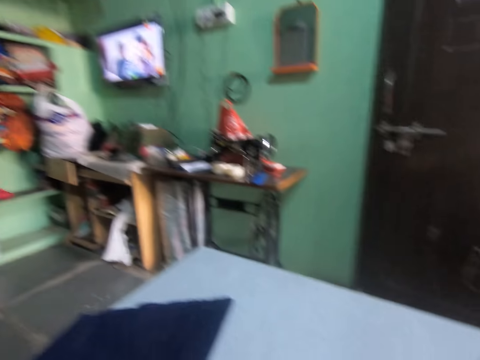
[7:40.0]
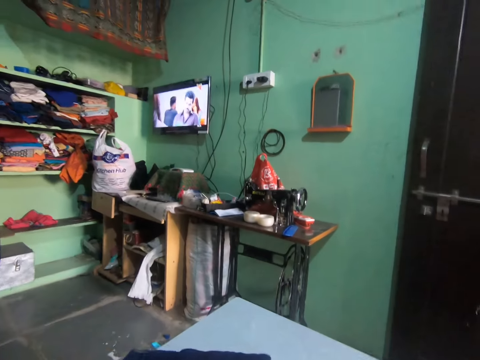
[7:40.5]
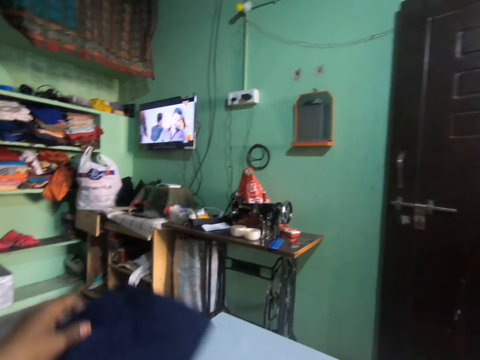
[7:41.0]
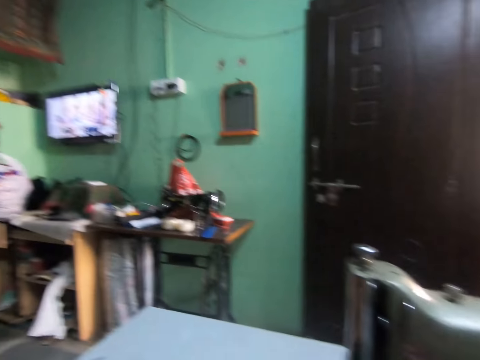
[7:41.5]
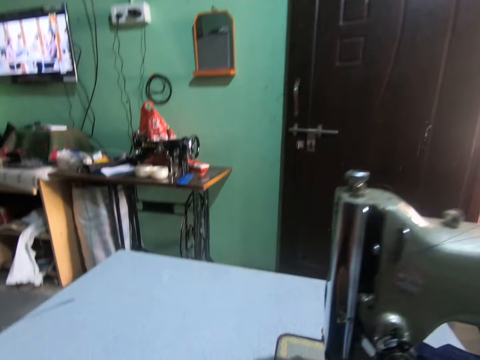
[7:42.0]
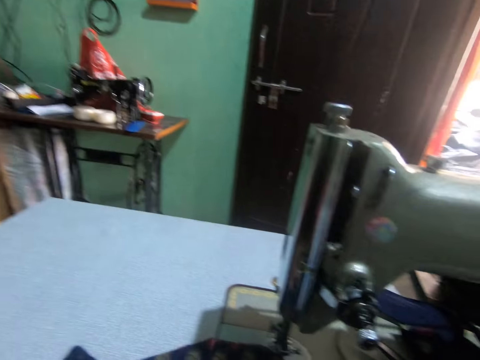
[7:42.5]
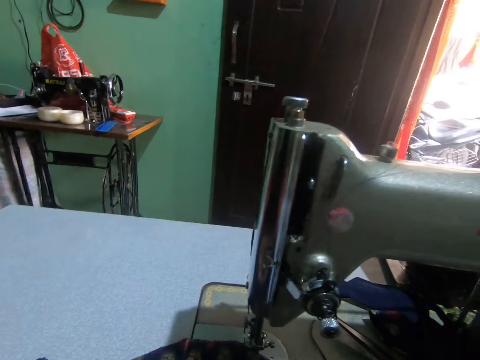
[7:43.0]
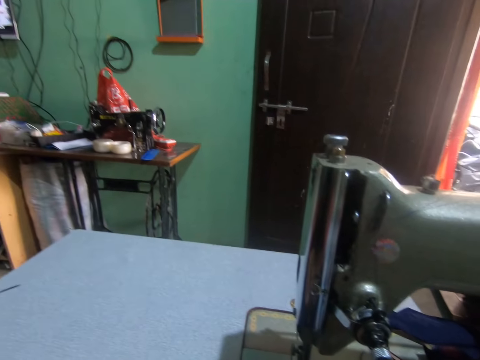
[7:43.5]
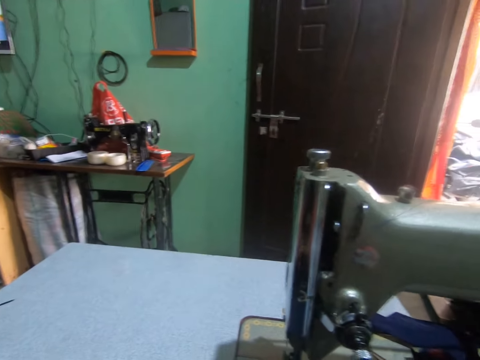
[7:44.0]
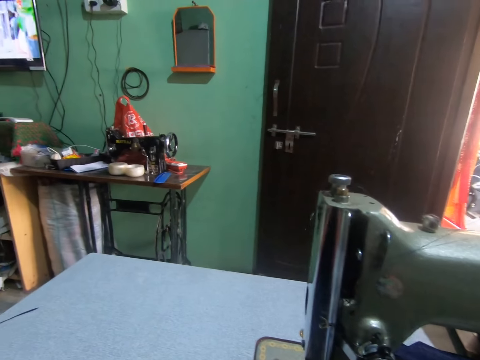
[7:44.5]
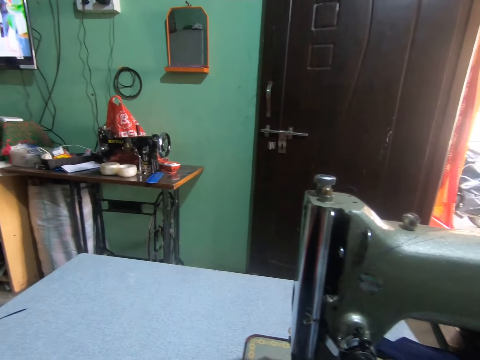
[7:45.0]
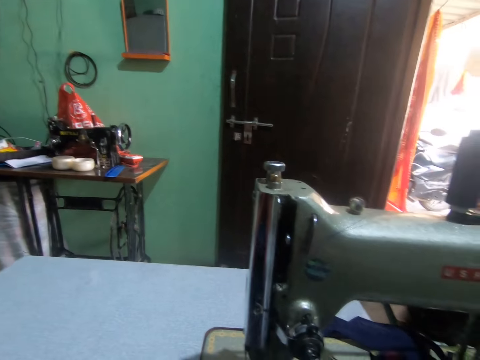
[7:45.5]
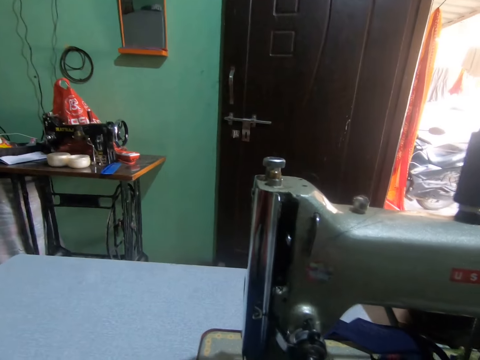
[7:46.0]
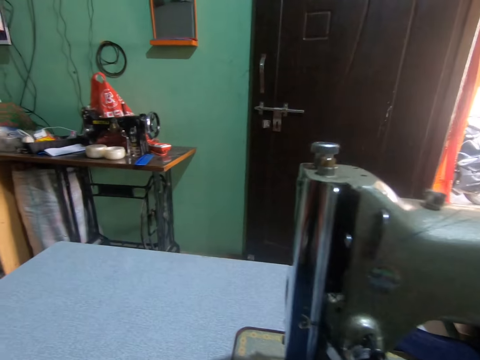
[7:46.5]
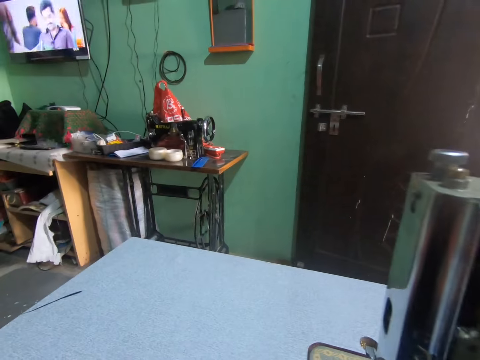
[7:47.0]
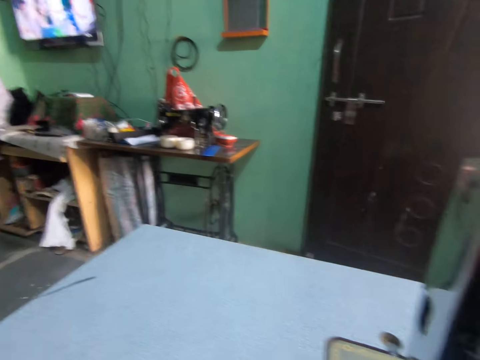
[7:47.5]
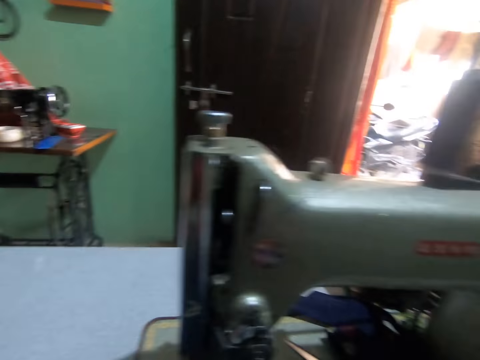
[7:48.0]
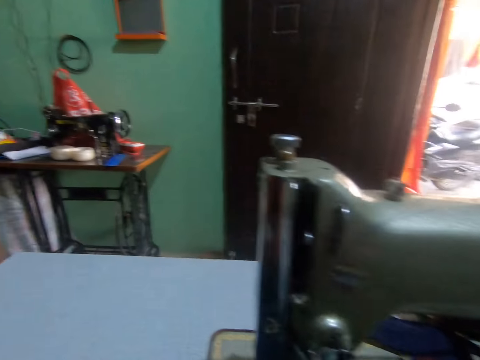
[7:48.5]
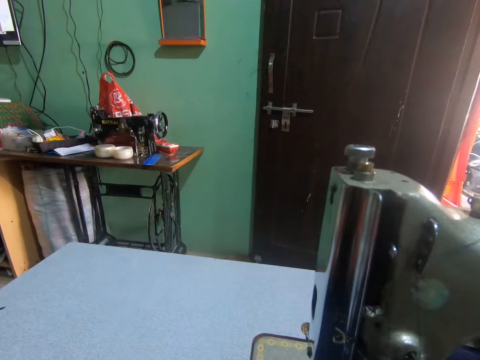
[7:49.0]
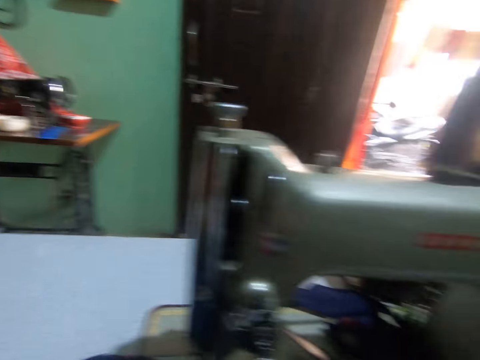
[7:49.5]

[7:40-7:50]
The camera wearer stares at the television. She sets the cloth on the sewing machine with her left hand. She turns to the side.

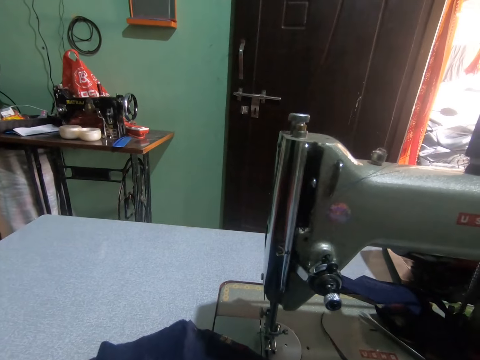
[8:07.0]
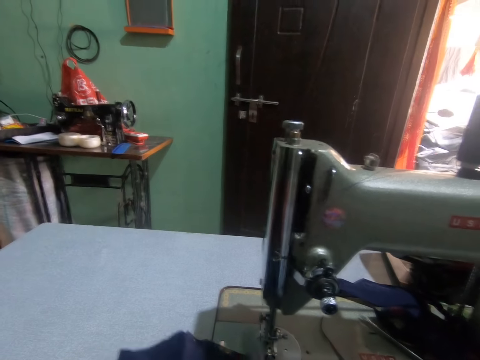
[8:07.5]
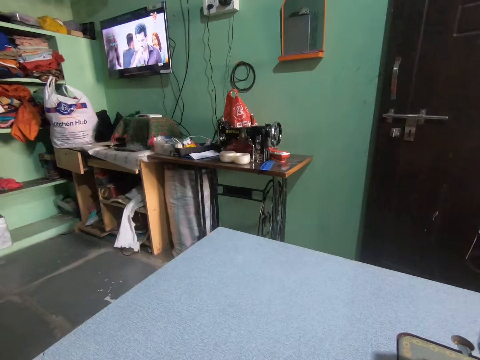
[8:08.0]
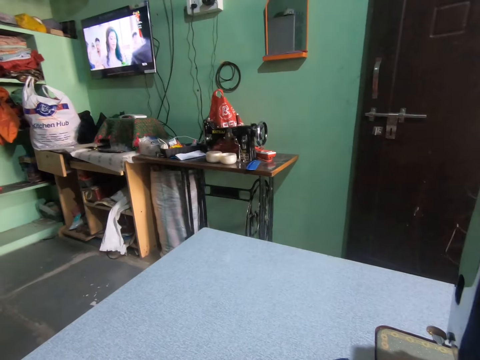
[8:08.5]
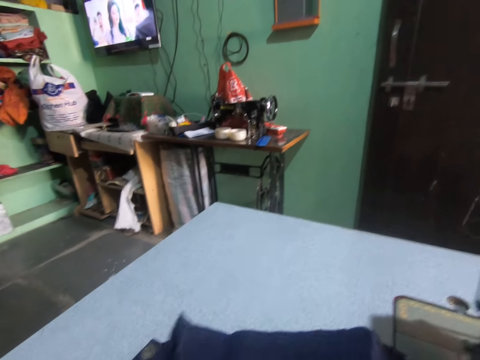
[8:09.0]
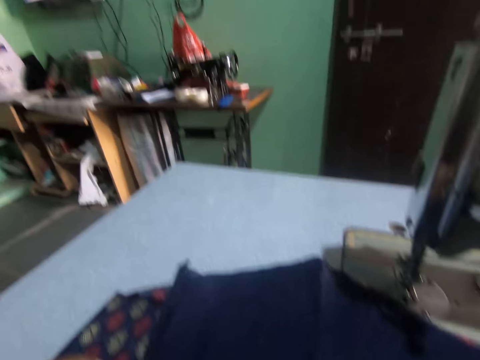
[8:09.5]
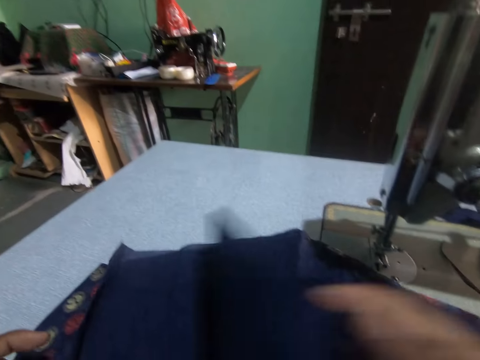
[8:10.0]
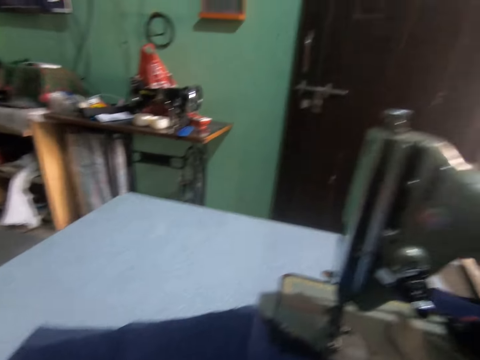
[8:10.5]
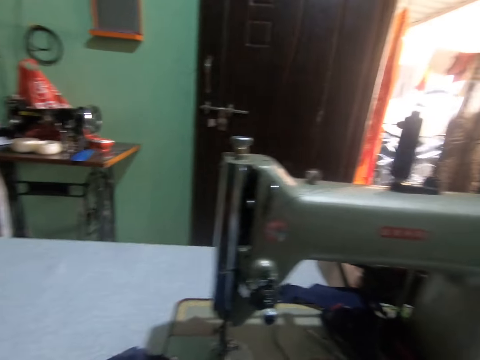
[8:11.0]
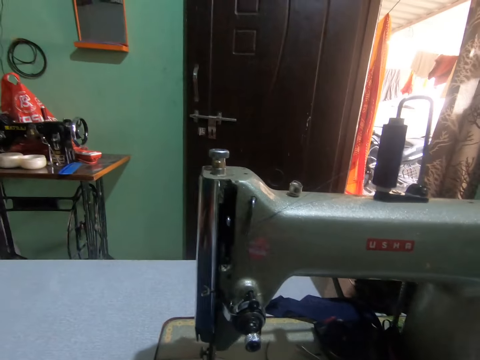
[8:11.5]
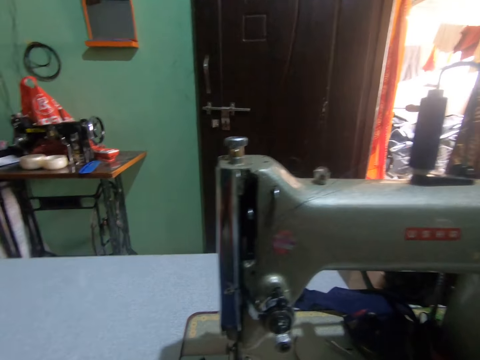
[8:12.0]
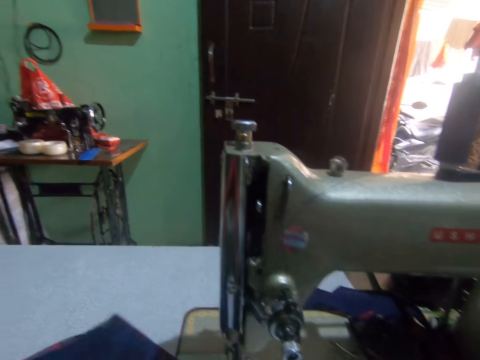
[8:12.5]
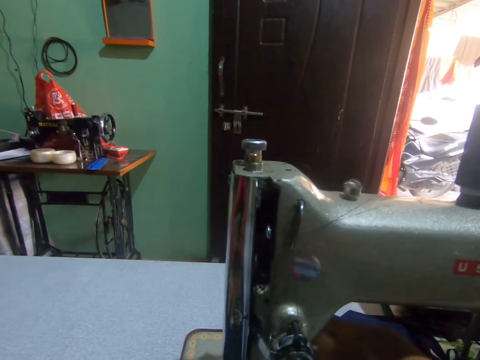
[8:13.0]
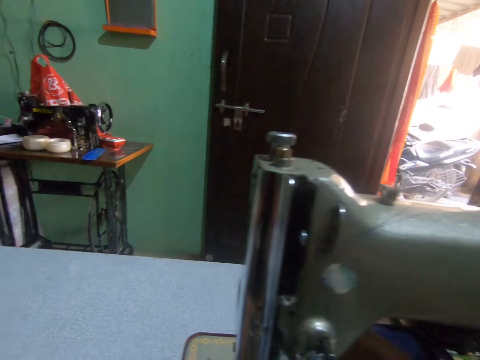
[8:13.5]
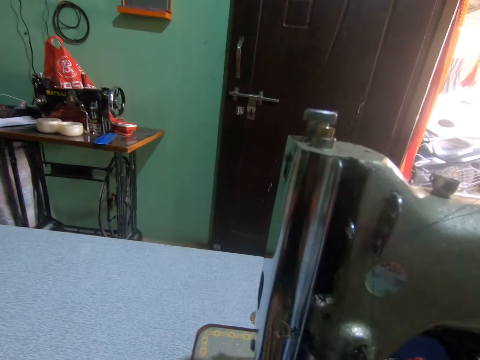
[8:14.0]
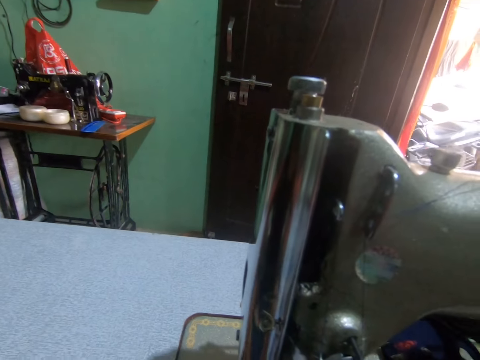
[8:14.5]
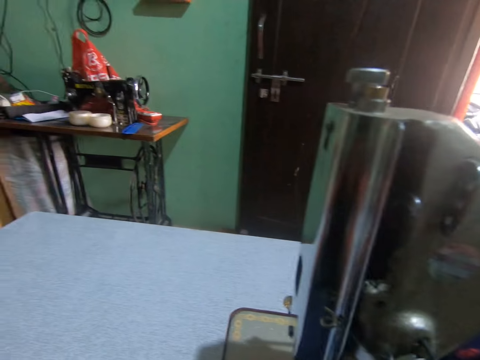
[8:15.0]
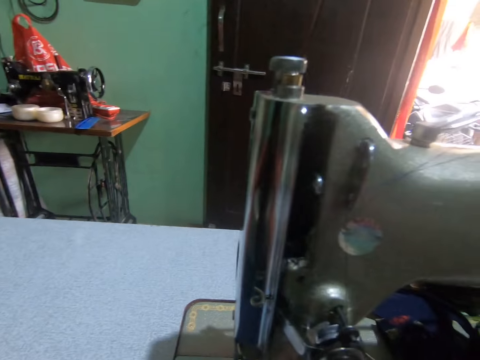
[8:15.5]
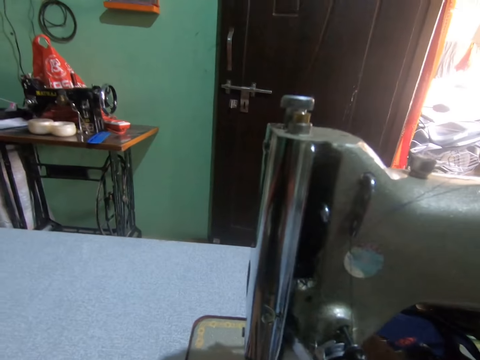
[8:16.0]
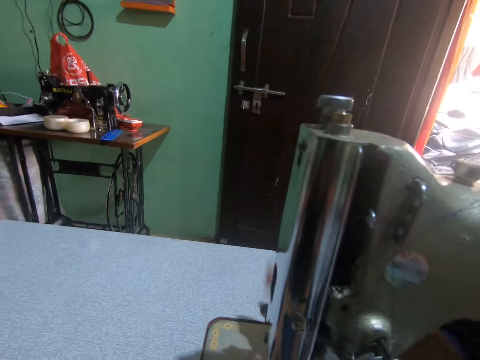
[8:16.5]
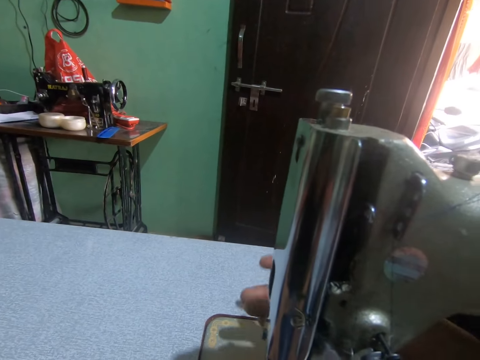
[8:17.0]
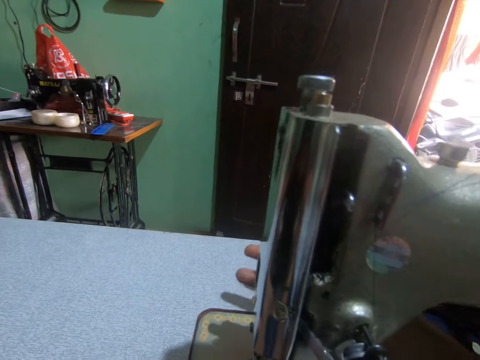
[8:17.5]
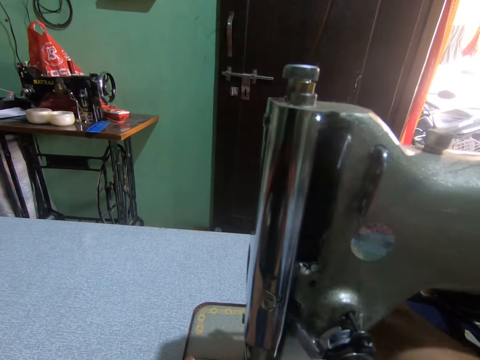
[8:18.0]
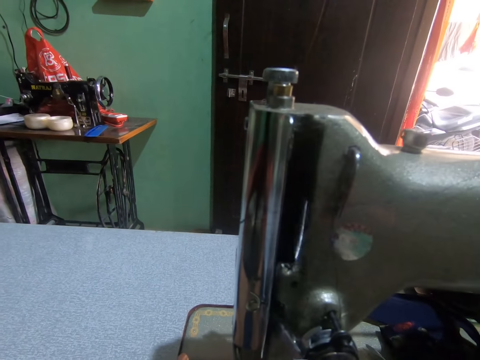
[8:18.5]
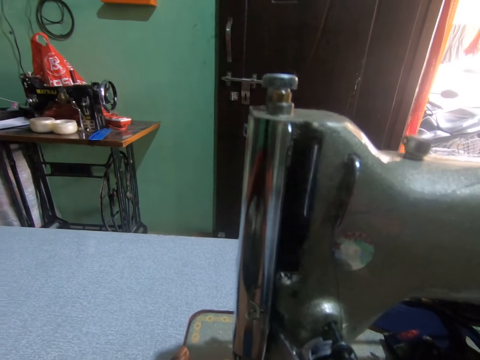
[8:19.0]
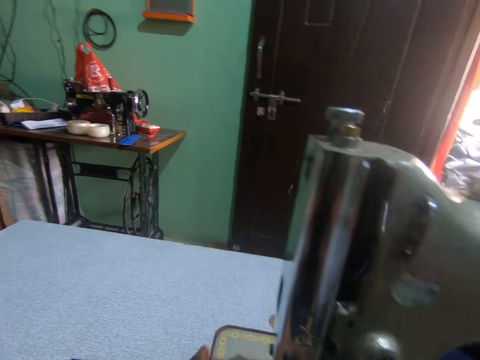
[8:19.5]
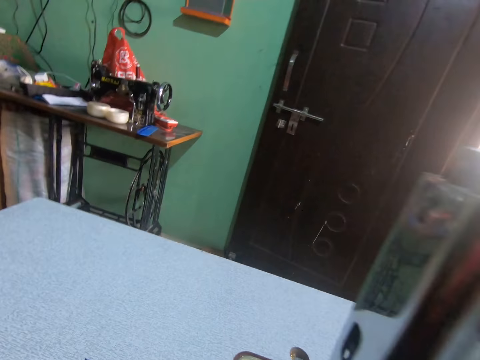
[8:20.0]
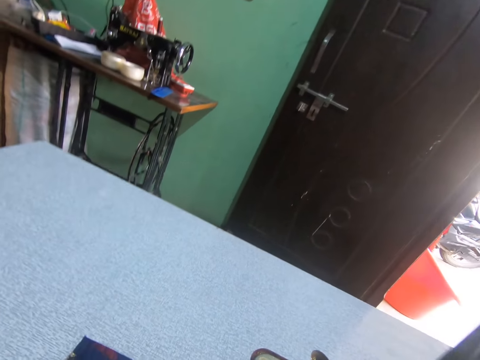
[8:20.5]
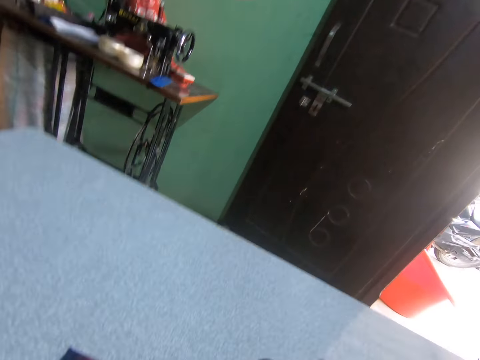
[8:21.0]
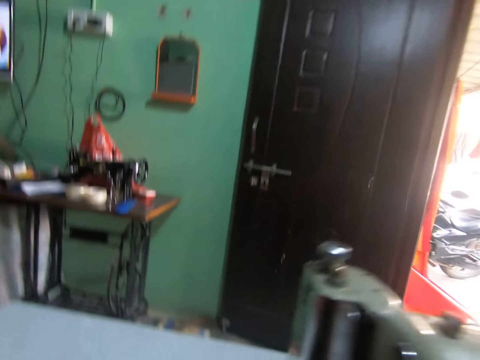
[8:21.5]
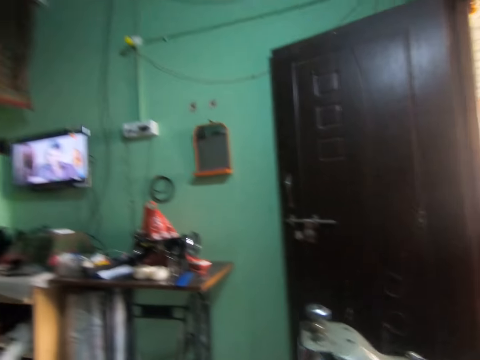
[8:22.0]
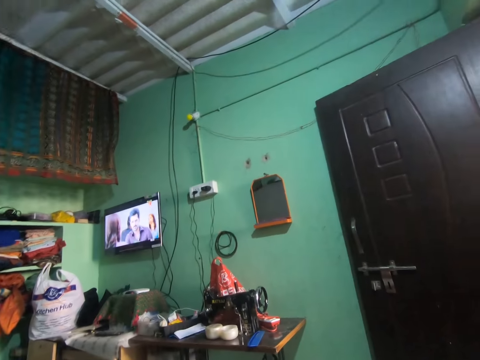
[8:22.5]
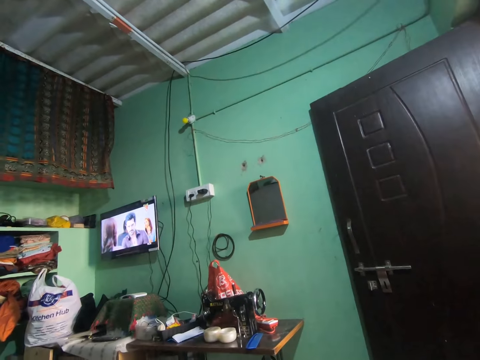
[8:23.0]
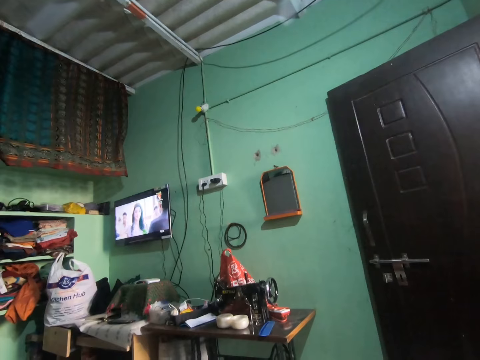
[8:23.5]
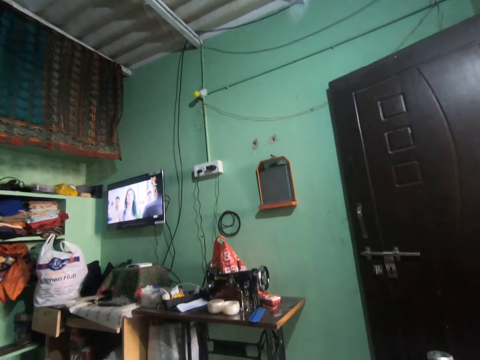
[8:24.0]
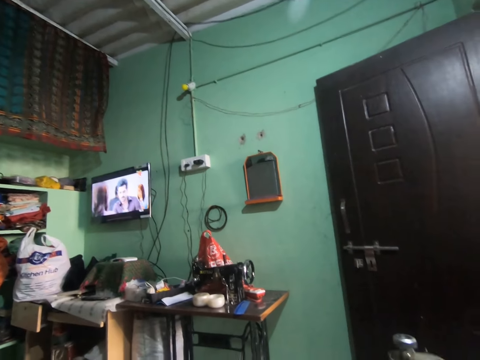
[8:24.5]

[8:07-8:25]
The camera wearer turns around. She picks up a piece of cloth on the cloth with her right hand. She adjusts the fabric. She turns around. She sets the sewing machine with her right hand. She sews the cloth on the sewing machine with both hands. She turns around and stares at the television.
